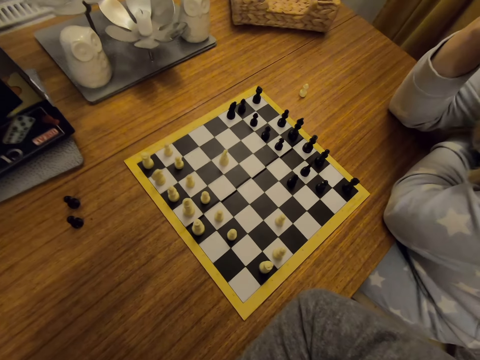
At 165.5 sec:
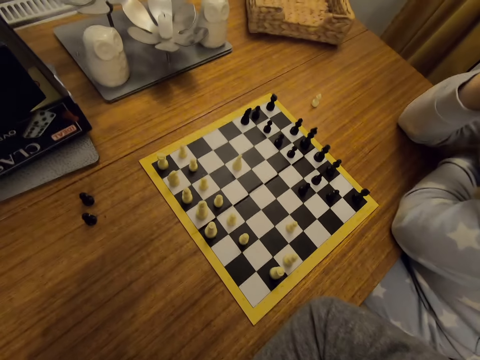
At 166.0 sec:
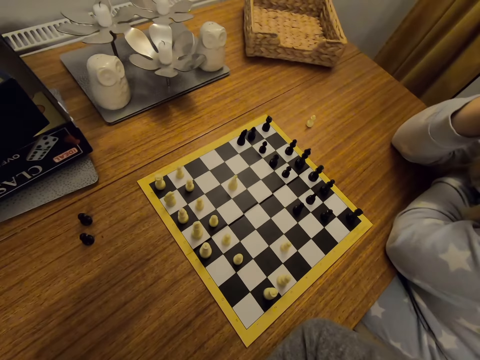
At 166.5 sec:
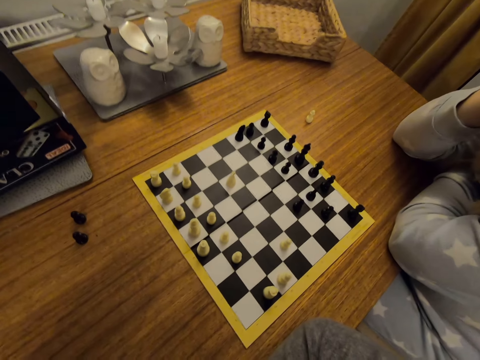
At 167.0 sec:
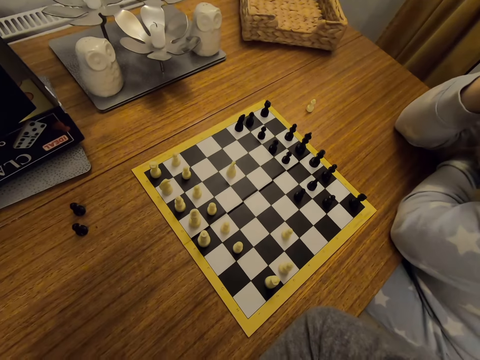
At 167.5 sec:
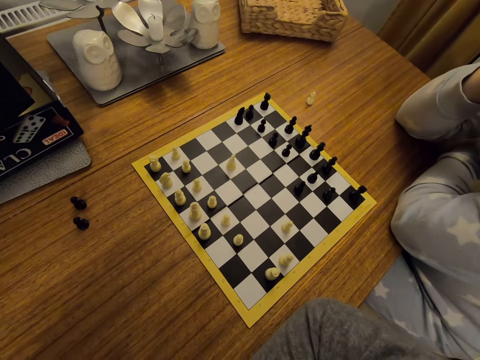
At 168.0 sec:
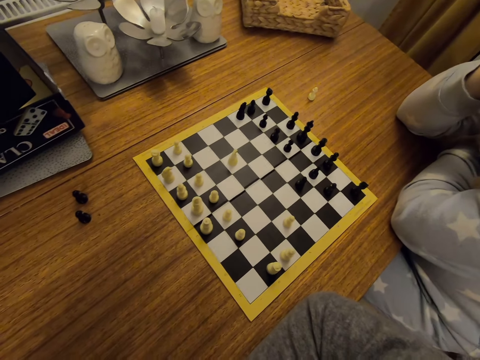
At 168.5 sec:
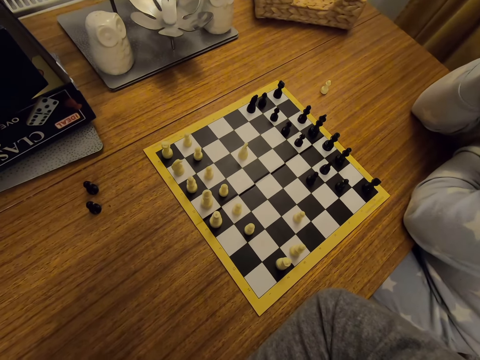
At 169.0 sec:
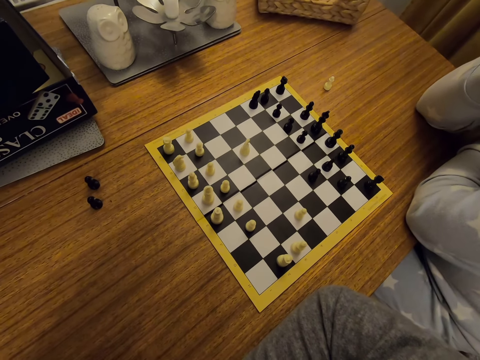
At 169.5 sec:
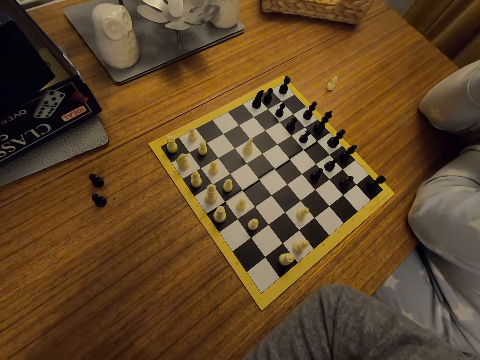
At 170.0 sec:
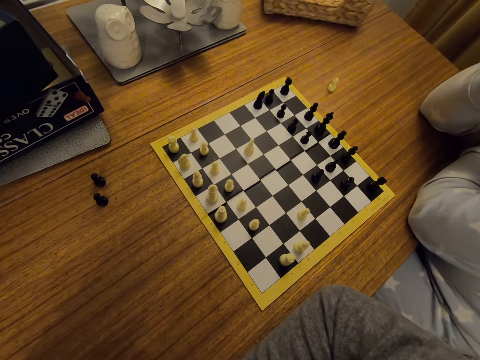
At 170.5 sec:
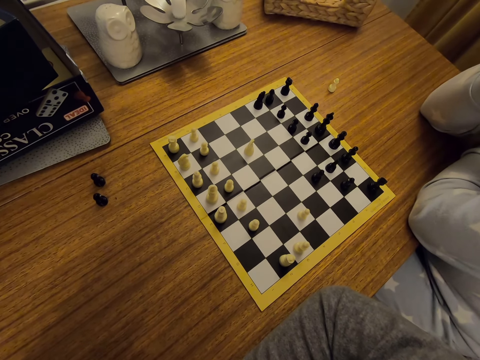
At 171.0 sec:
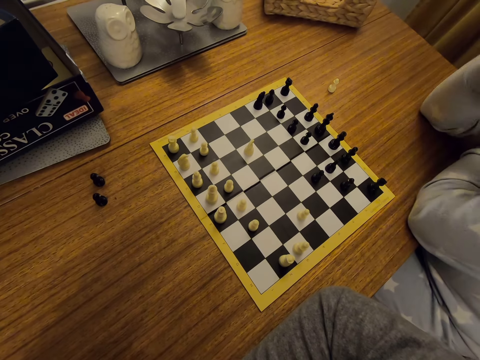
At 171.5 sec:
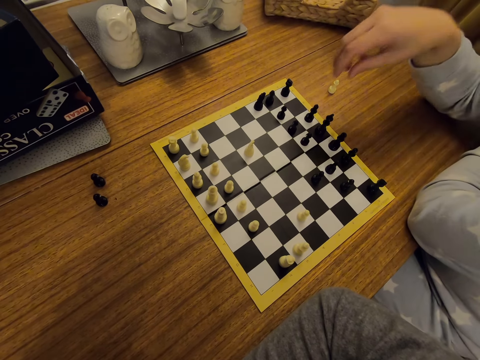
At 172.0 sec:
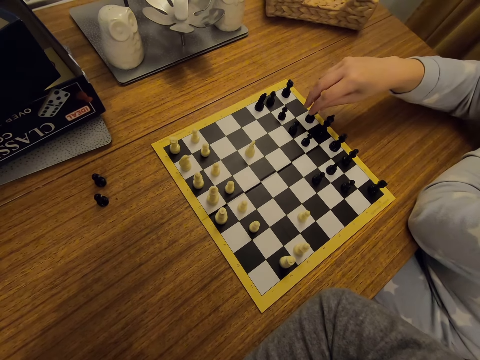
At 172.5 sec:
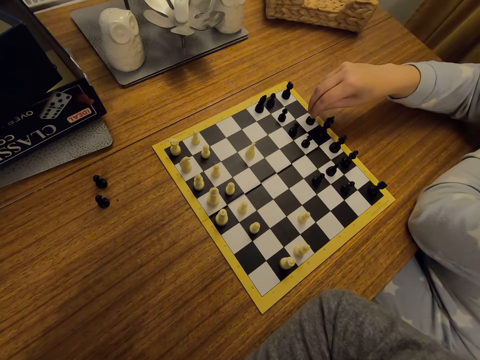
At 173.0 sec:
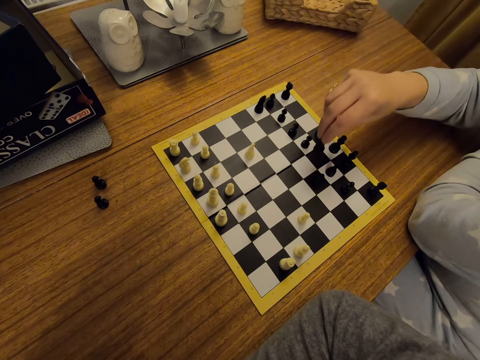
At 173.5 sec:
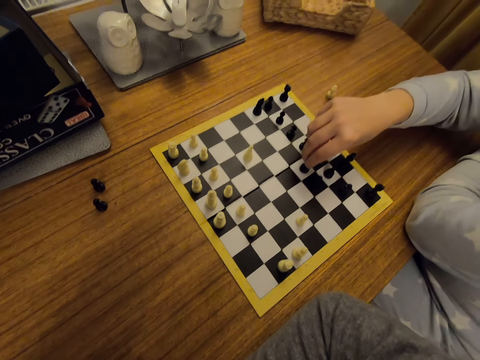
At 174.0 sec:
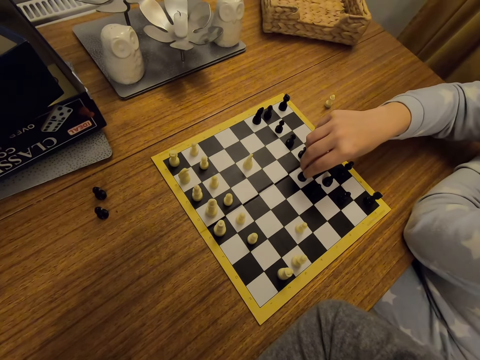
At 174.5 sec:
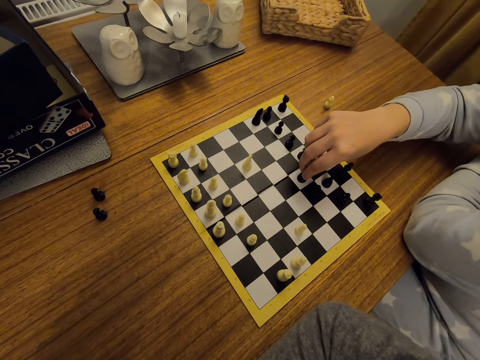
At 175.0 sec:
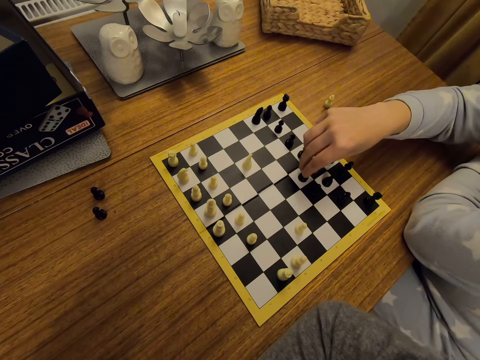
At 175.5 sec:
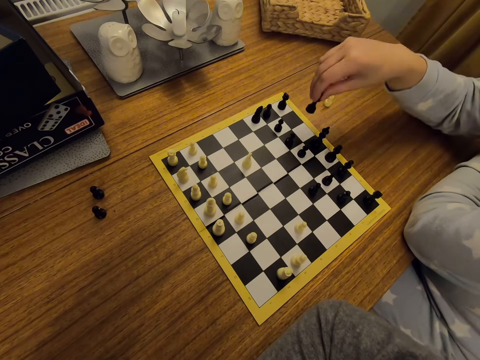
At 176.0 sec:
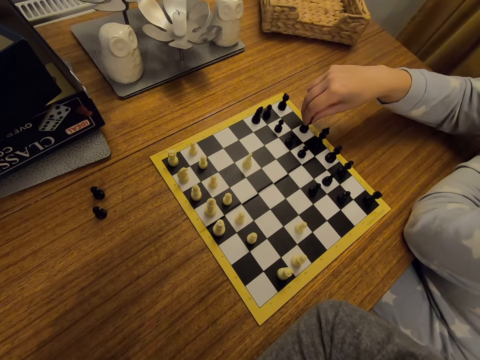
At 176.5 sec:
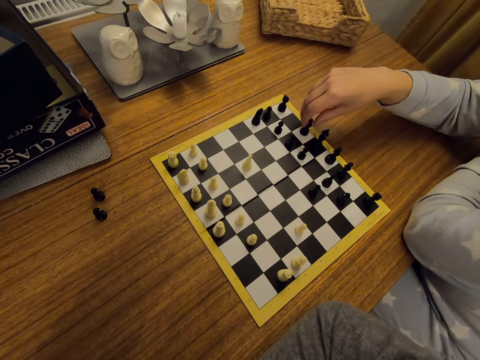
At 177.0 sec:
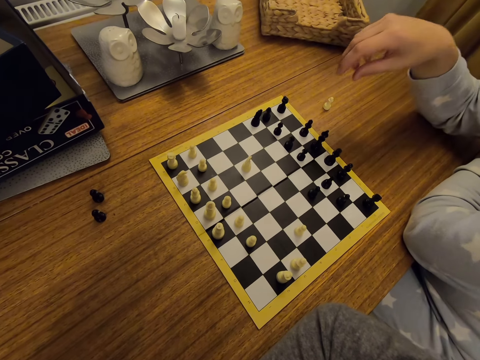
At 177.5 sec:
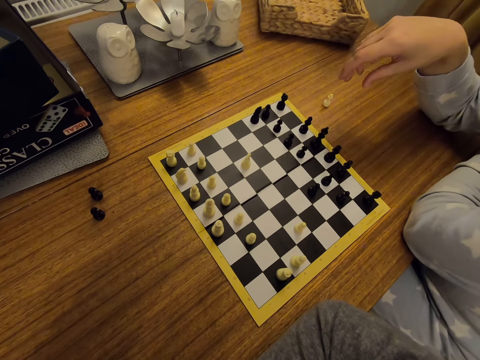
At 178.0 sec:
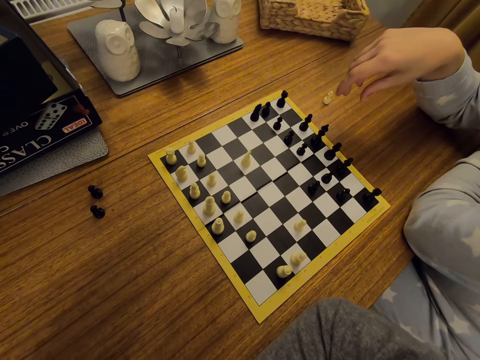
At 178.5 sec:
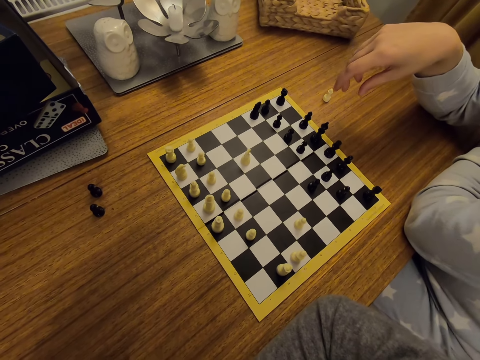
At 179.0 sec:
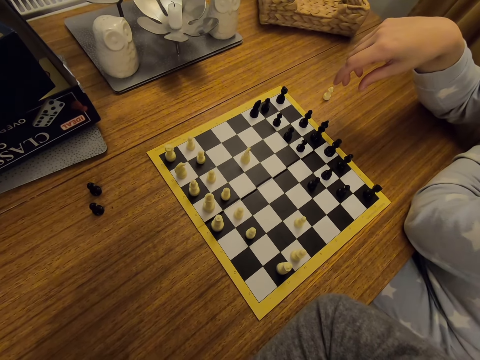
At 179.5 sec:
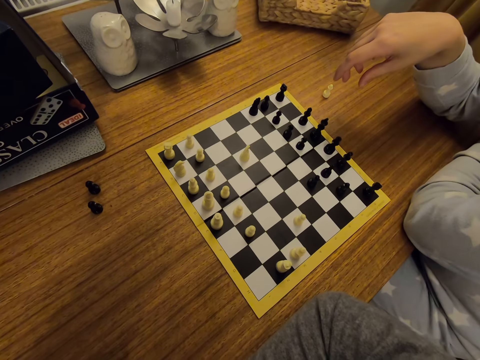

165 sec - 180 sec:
A person moves a chess piece on a board. The person lifts a hand.

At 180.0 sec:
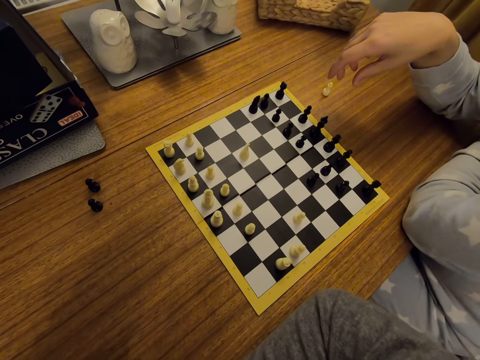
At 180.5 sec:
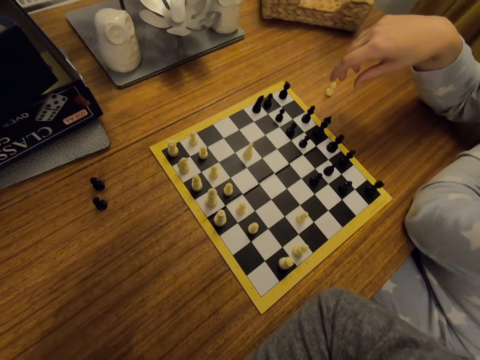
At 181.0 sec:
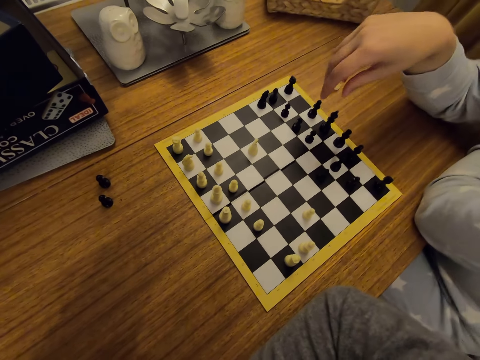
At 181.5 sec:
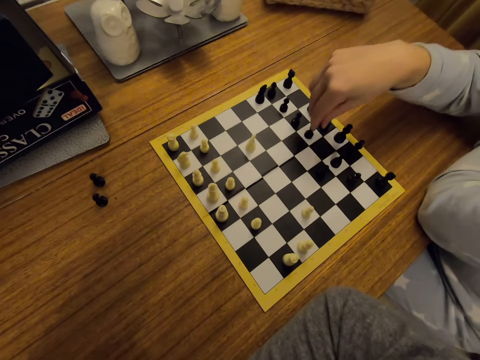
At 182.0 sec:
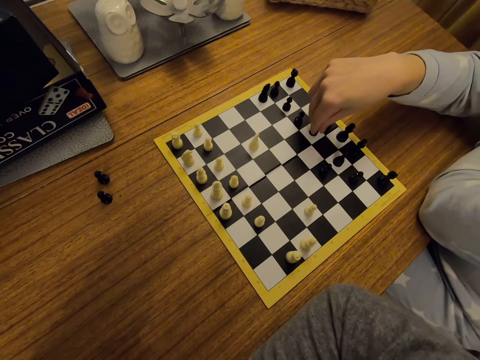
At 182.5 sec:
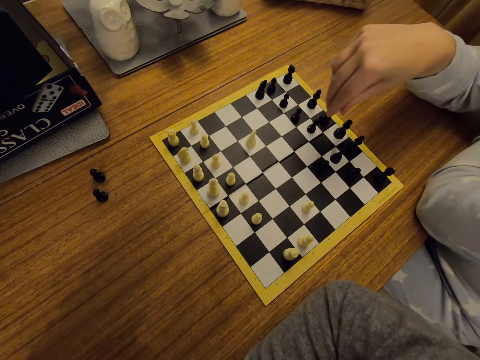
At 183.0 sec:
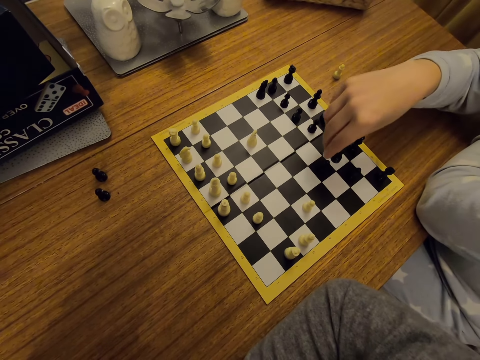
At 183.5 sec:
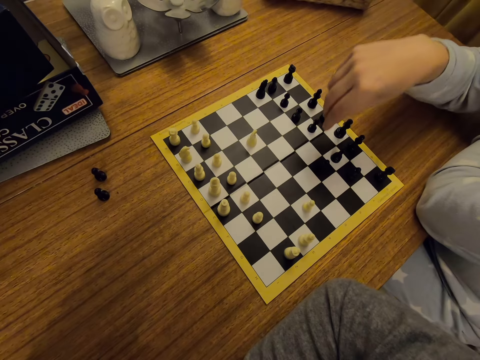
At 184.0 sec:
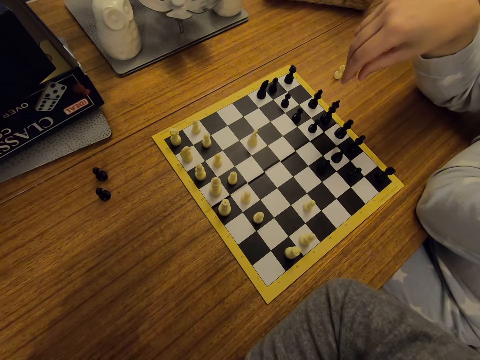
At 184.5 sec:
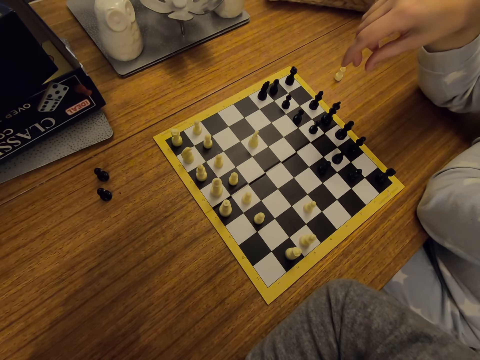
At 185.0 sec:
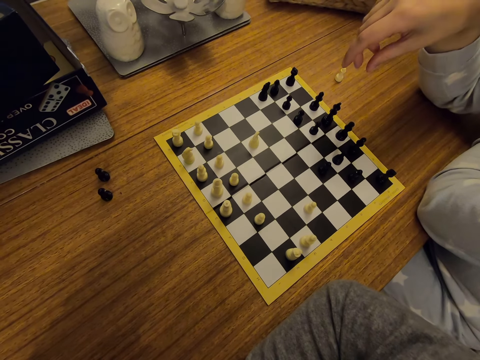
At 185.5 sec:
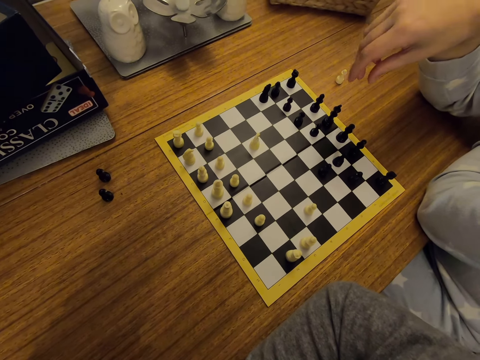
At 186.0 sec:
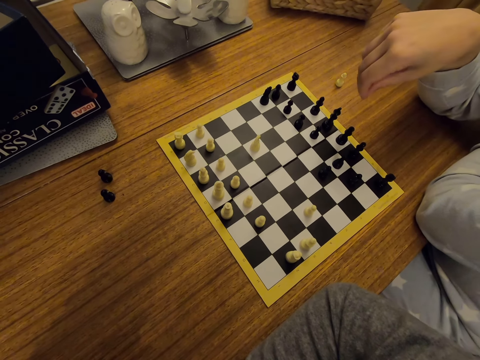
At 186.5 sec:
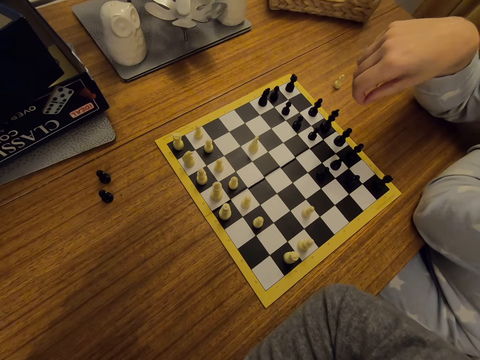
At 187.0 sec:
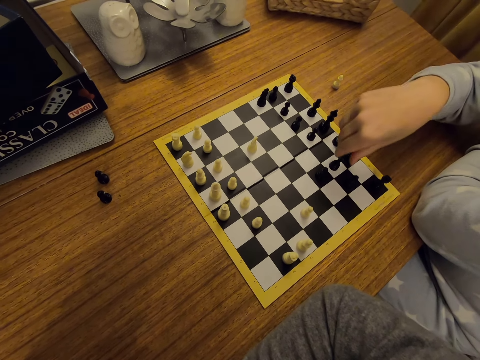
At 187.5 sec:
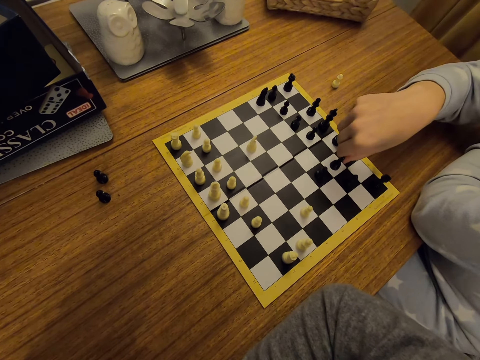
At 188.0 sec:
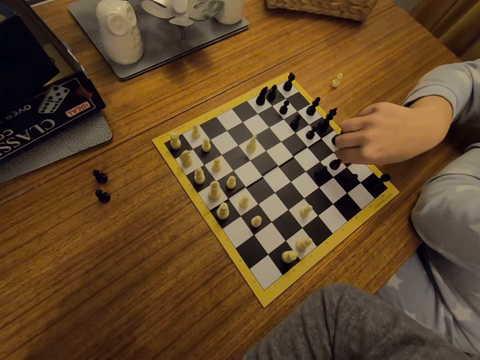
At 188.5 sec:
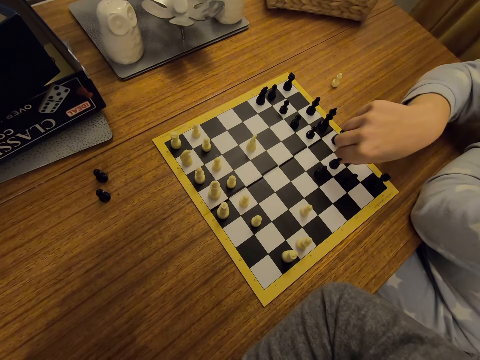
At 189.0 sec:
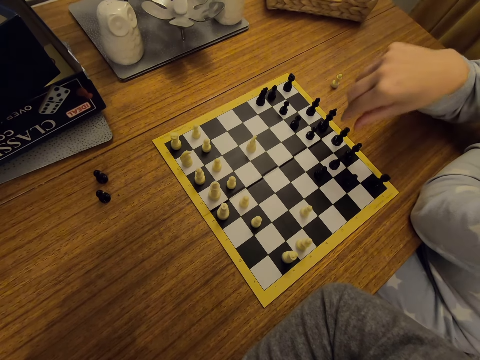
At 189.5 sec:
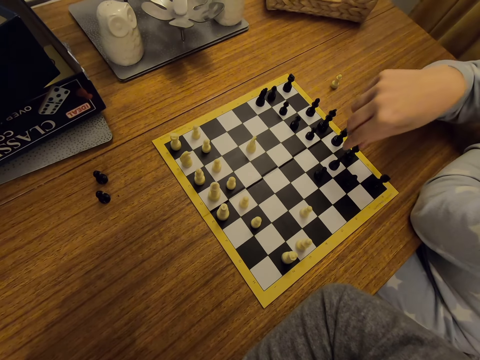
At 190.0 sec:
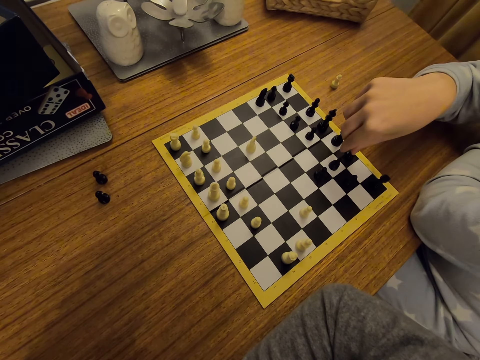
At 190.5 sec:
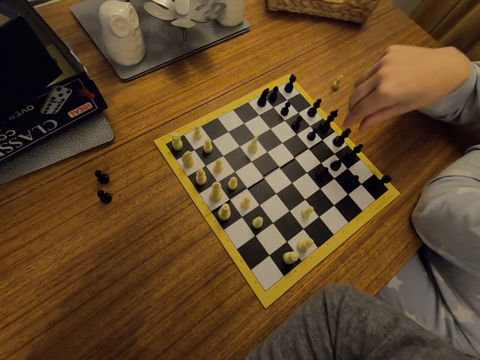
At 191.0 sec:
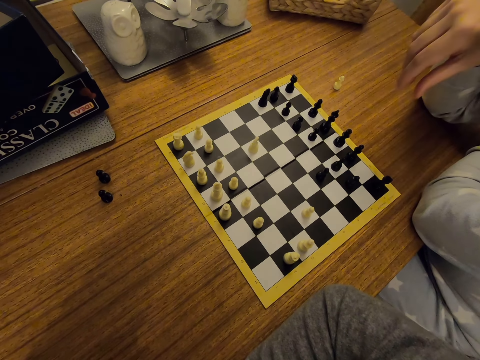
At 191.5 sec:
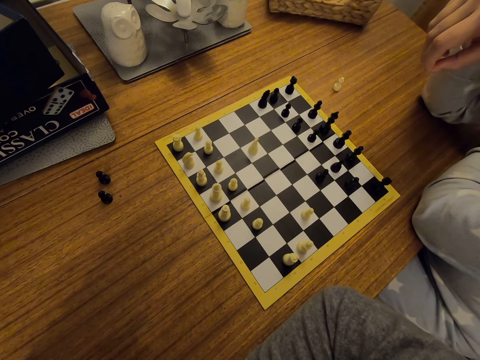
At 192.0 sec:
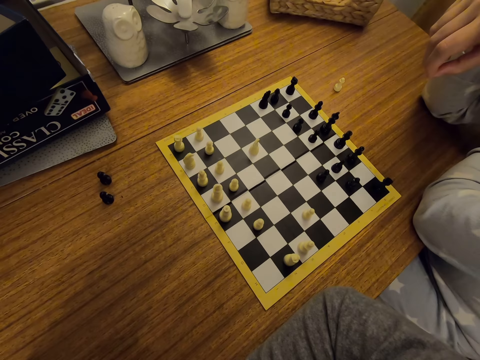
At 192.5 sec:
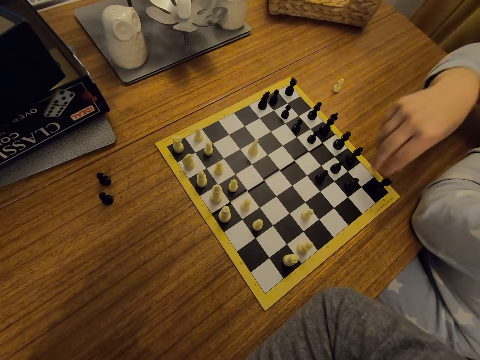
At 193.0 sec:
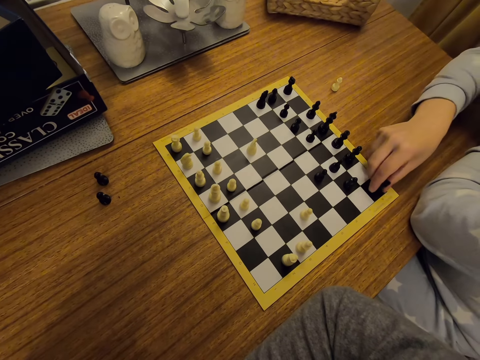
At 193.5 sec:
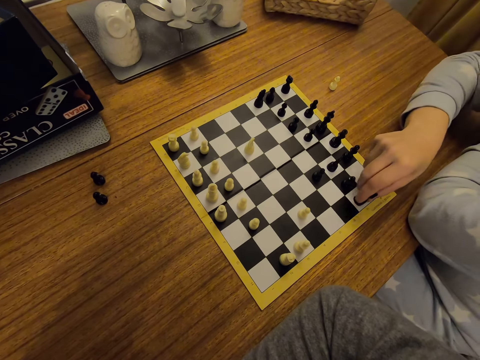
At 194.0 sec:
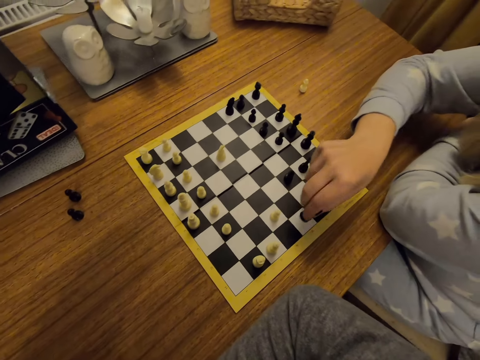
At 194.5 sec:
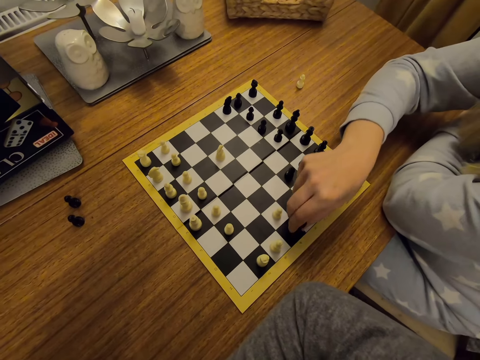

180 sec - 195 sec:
A person moves chess pieces on a board. The person lifts a hand, touches a chess piece, lifts a hand, and moves a chess piece on the board.
